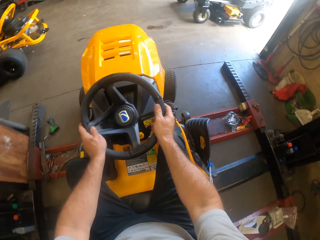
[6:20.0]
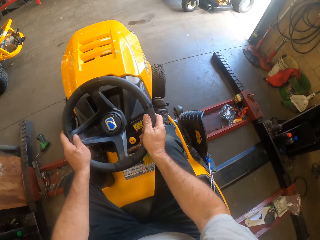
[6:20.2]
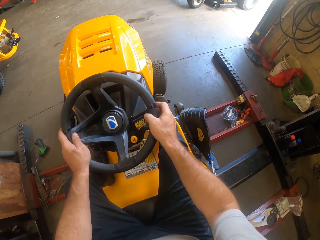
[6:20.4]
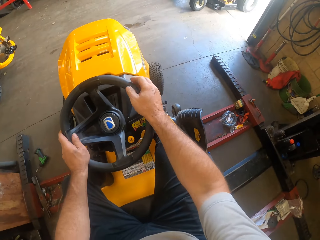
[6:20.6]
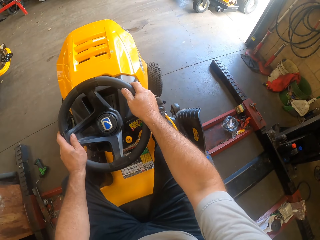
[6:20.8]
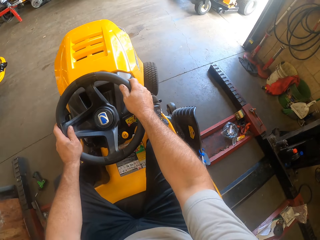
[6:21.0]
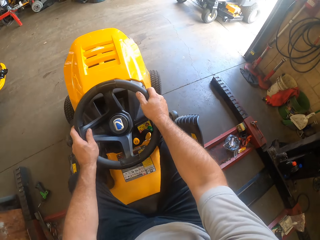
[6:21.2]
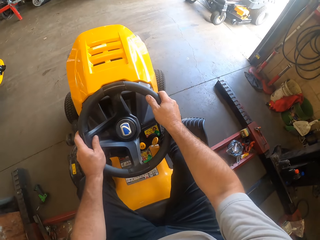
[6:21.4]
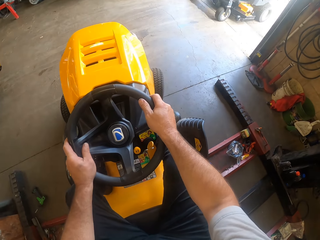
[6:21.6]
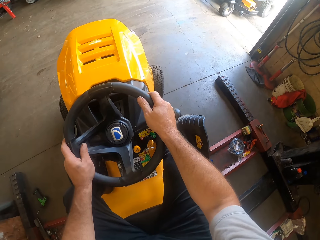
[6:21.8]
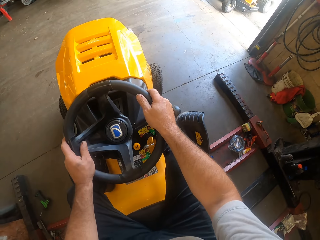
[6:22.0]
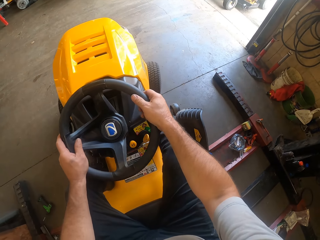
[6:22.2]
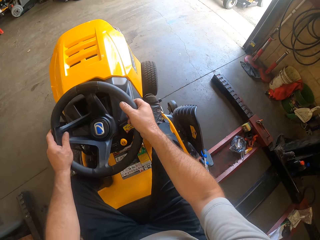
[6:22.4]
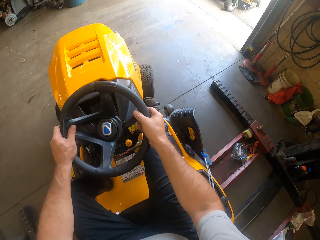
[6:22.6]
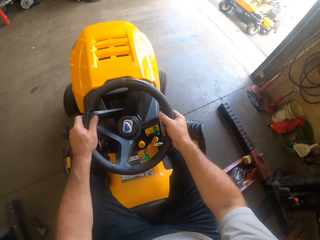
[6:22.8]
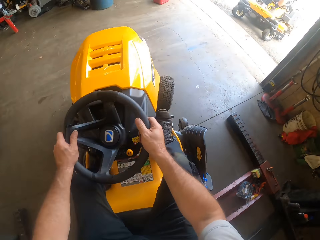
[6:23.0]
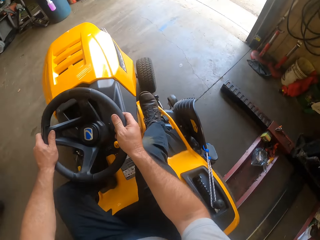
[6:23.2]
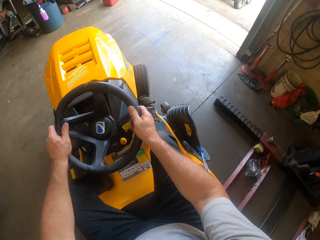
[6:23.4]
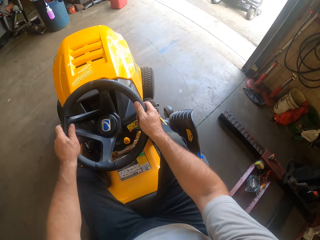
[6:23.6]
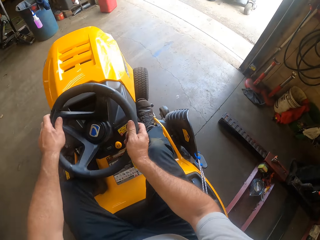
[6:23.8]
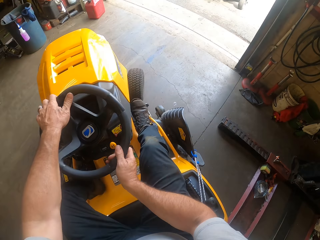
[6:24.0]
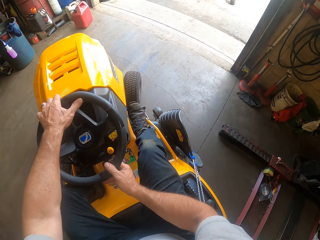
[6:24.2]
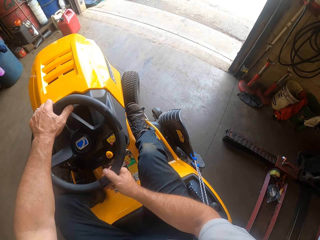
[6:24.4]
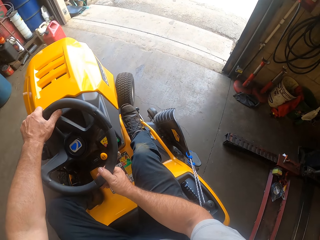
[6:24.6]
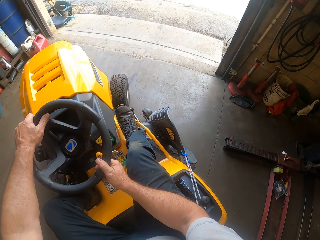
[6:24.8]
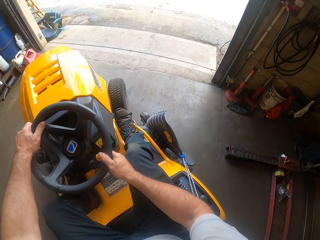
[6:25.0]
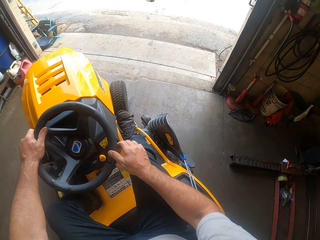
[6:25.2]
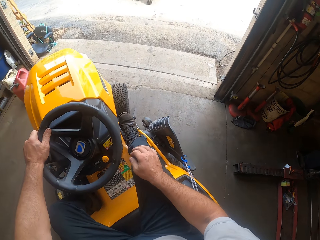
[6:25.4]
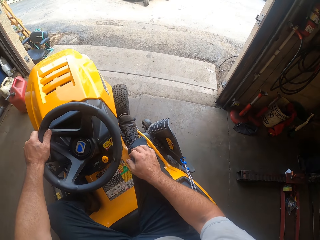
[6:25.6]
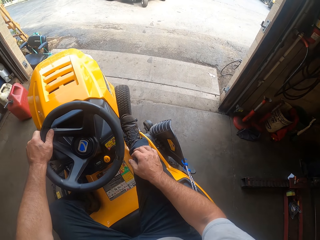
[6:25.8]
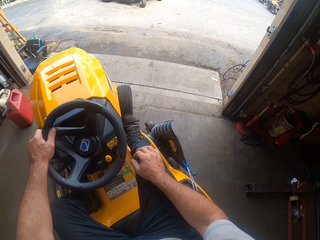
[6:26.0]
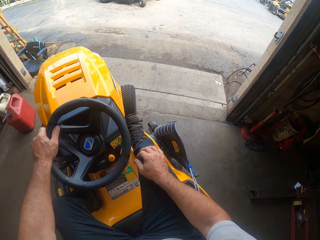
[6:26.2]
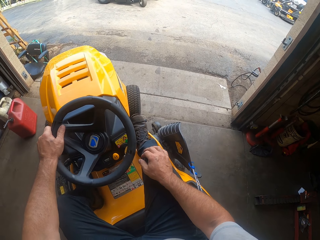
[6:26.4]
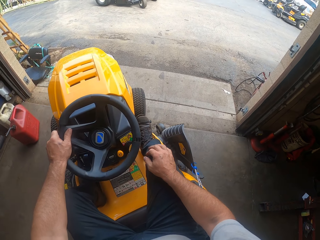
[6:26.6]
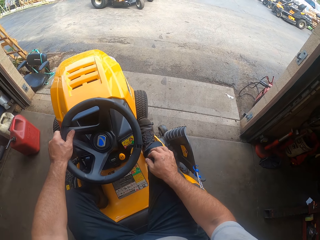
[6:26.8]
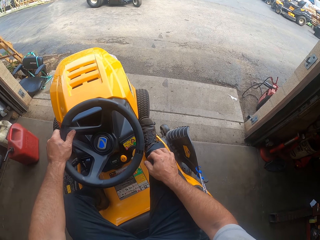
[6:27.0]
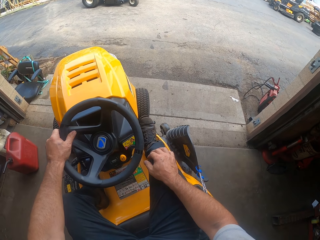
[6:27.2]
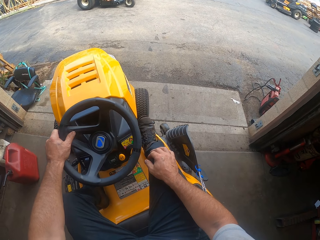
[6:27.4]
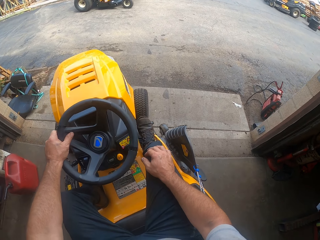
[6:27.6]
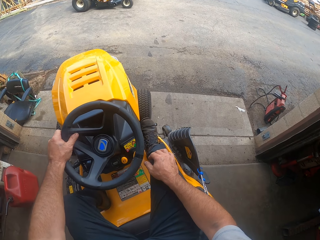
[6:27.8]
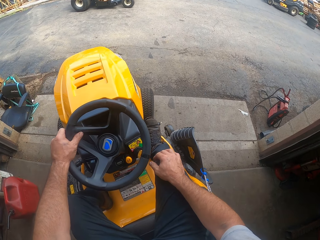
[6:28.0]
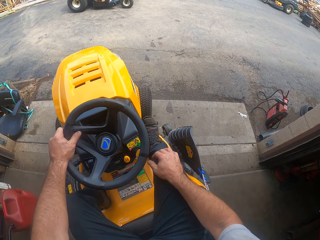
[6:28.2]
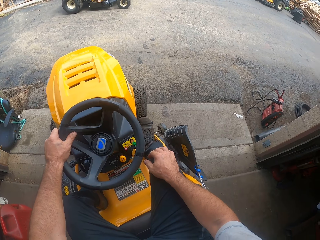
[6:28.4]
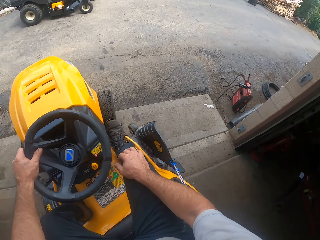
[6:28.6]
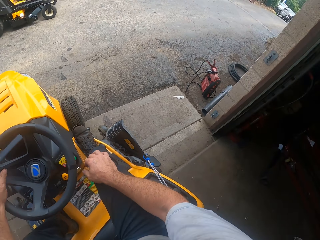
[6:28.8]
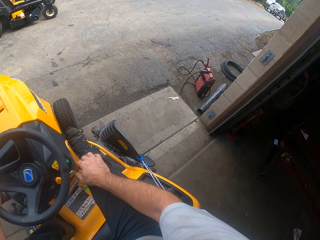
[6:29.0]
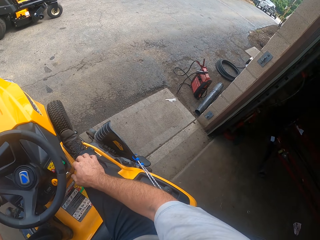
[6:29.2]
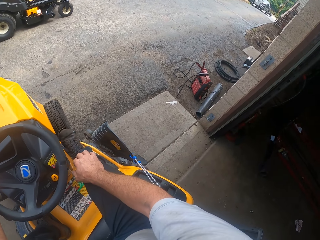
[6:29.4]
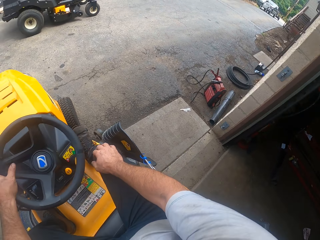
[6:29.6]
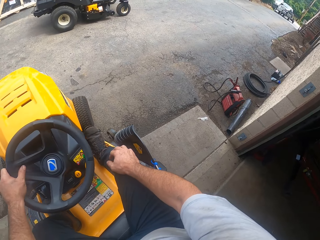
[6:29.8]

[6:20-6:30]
The camera wearer touches his leg.

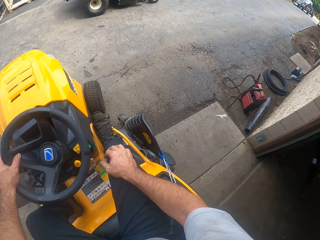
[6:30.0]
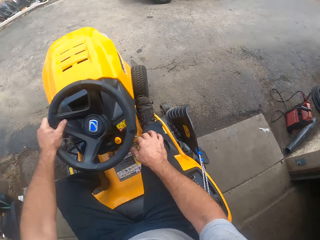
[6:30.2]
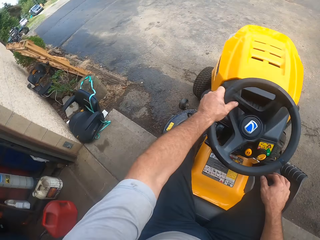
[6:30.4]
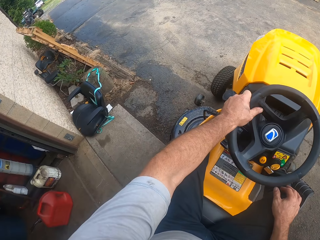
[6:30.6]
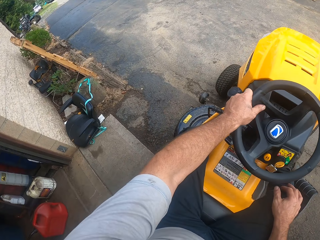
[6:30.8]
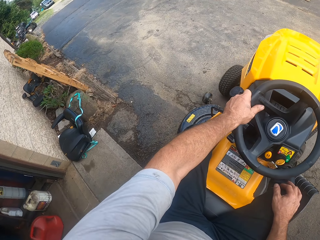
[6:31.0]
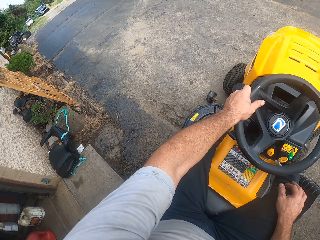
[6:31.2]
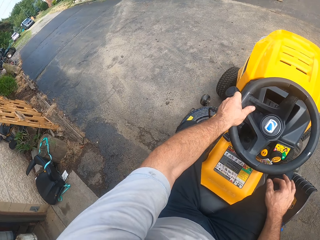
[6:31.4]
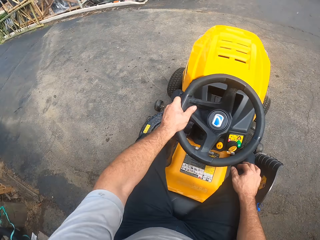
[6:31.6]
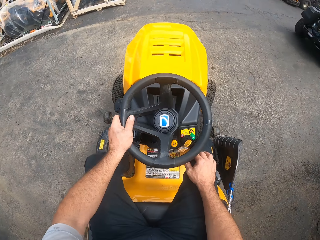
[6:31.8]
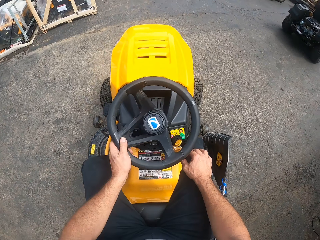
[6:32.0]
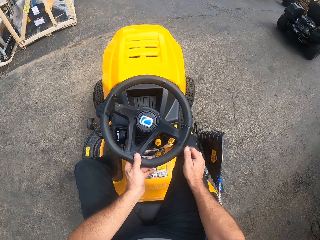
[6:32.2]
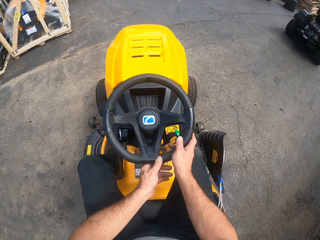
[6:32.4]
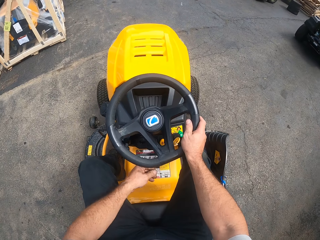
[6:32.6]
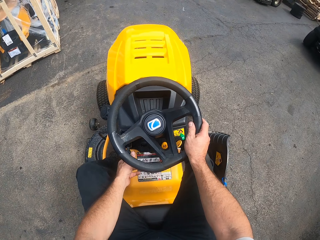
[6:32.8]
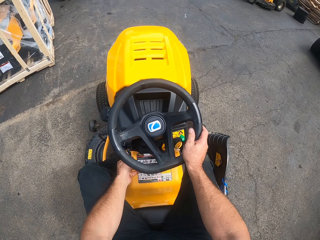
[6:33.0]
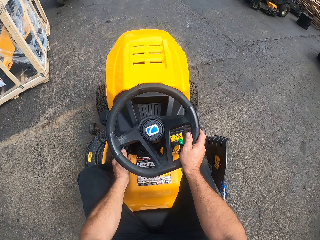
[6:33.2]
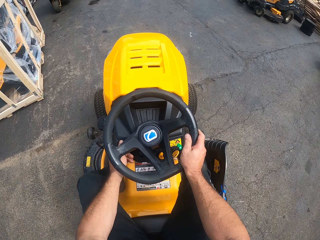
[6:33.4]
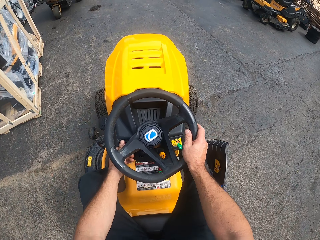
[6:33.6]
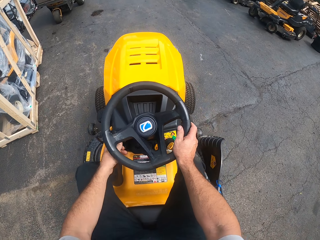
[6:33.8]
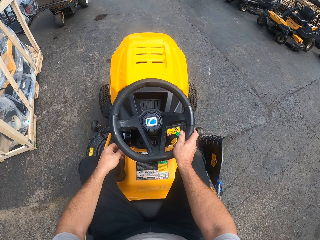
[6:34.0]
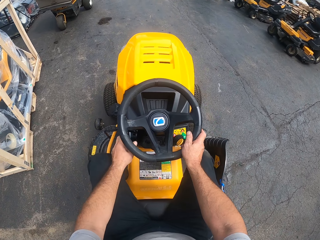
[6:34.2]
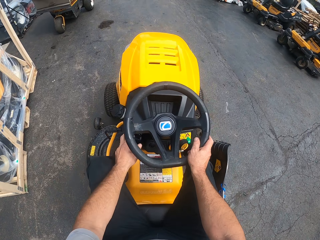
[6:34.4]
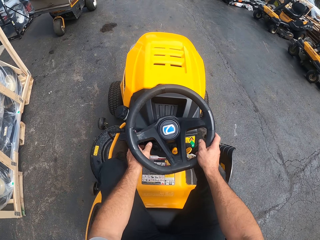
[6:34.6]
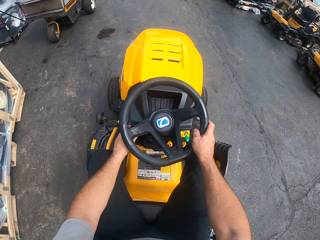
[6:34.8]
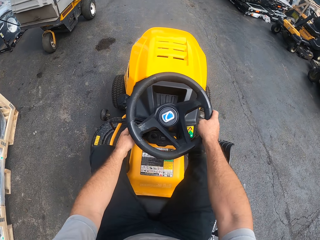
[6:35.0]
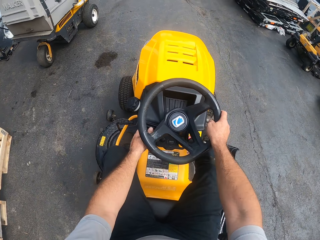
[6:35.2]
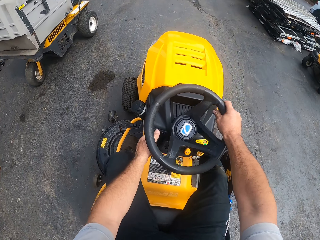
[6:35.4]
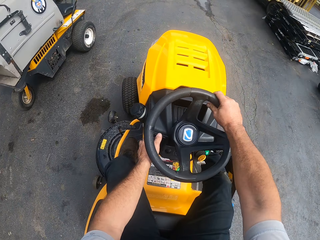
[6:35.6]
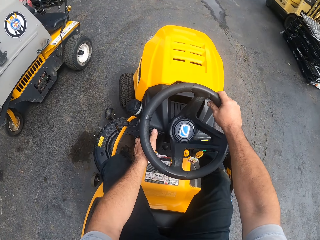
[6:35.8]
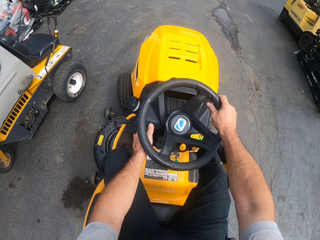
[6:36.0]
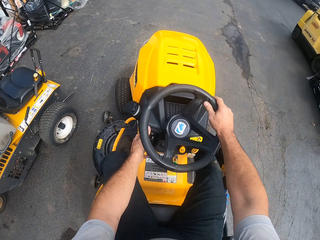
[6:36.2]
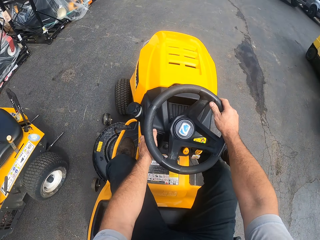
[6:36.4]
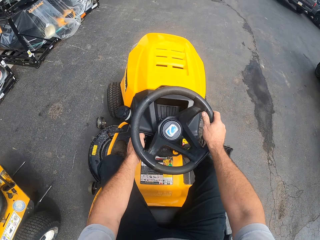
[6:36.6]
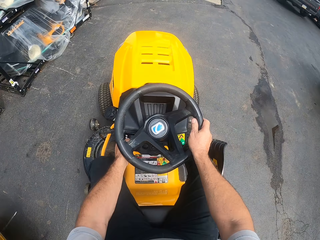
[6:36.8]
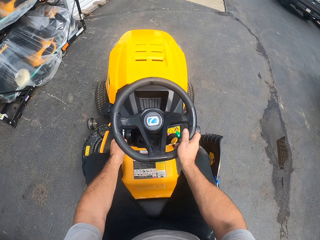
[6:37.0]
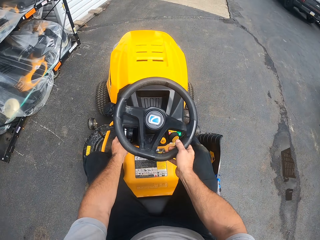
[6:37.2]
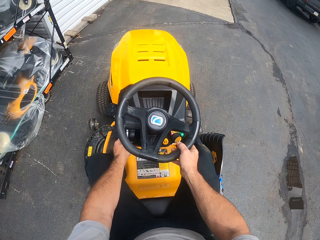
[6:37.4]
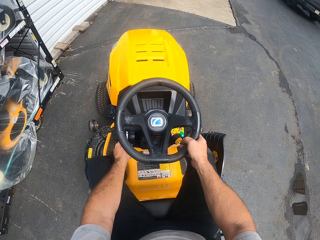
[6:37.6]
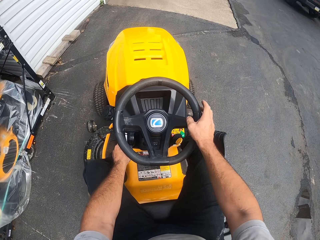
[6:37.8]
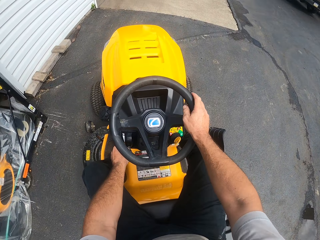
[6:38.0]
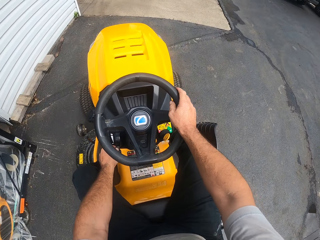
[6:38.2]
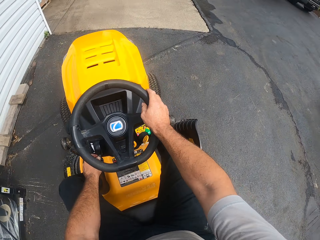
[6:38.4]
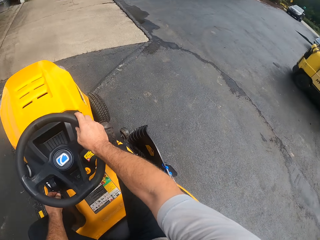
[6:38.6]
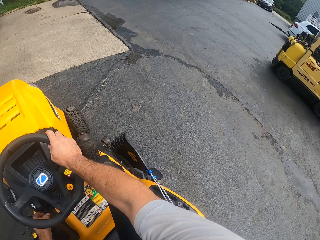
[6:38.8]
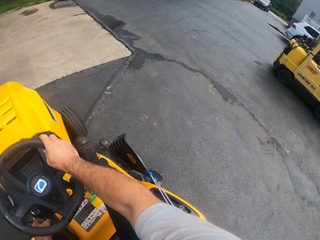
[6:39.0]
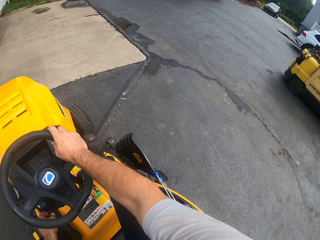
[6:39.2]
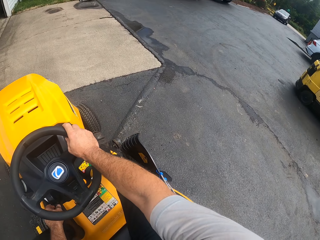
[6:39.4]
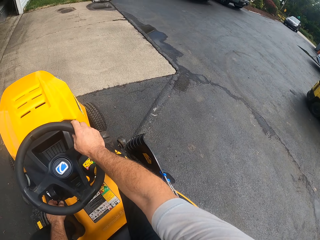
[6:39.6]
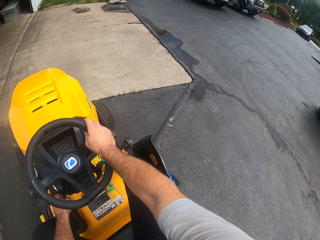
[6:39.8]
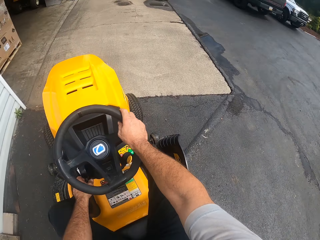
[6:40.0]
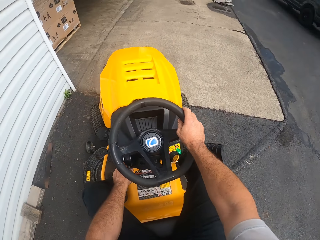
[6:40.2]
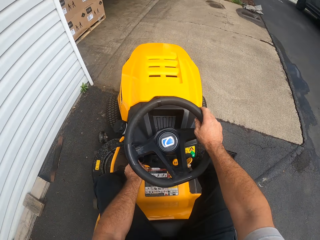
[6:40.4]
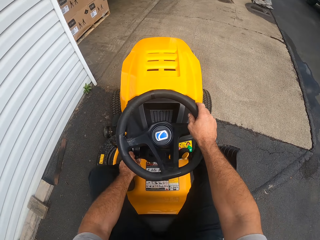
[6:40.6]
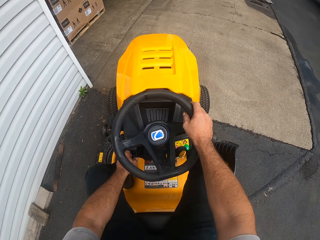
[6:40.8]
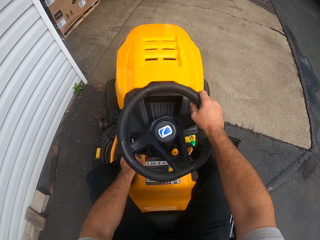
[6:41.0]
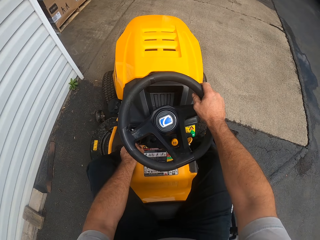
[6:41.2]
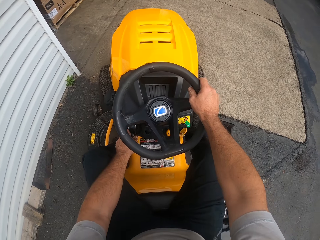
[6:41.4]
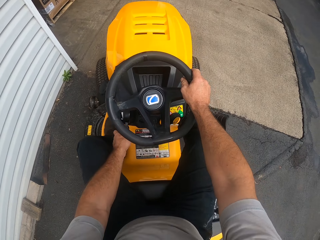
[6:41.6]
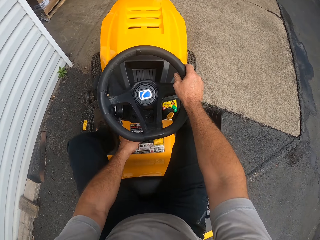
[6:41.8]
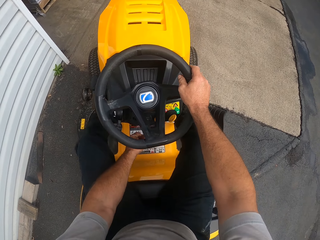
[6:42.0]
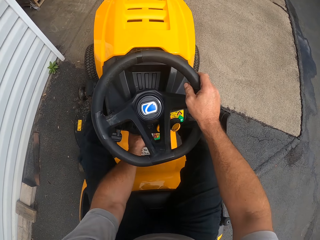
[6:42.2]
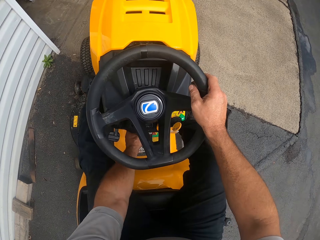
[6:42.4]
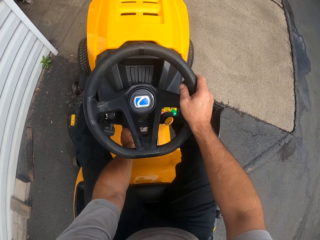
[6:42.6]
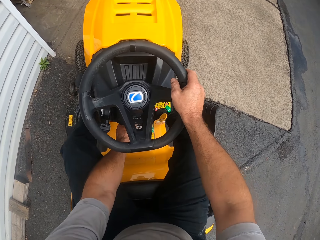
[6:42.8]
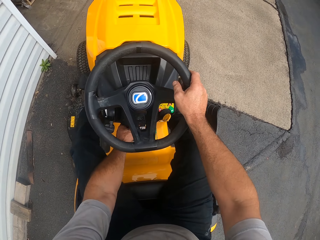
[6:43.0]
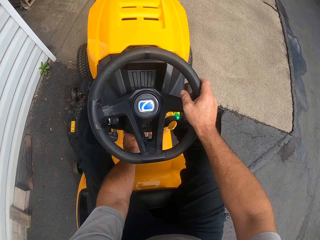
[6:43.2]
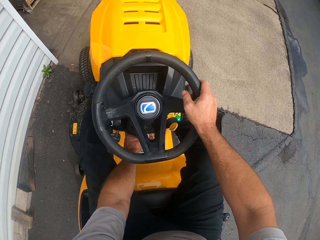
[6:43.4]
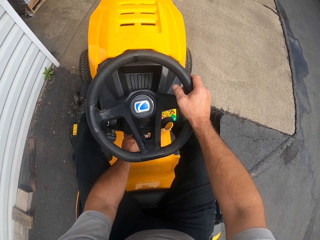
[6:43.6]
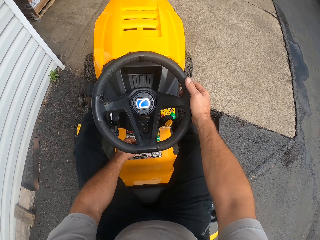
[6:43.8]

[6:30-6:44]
The camera wearer holds the steering wheel with the other hand. He operates the lawn mower with his left hand. He touches the lawn tractor.
